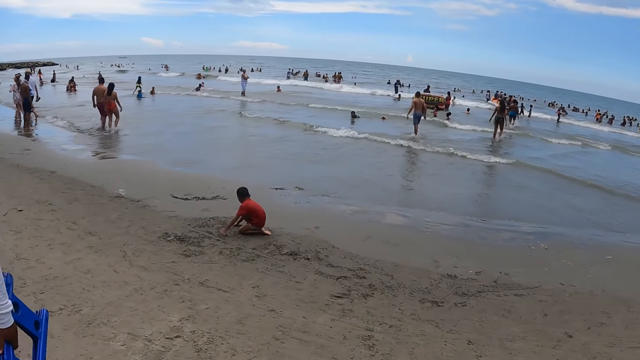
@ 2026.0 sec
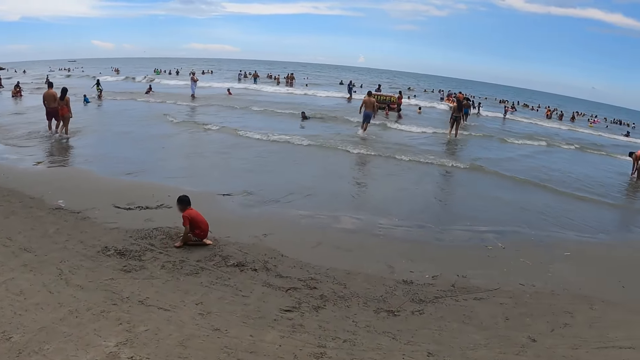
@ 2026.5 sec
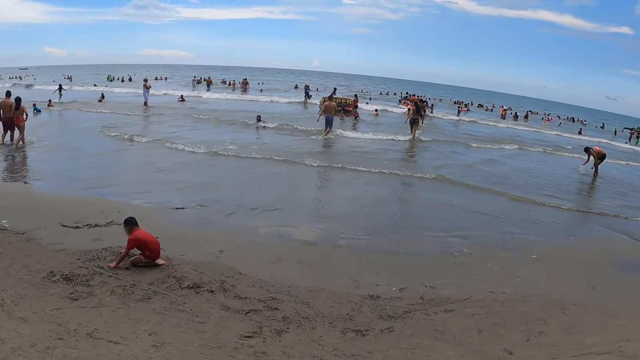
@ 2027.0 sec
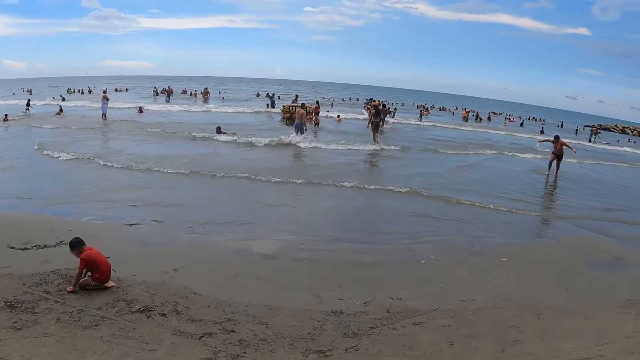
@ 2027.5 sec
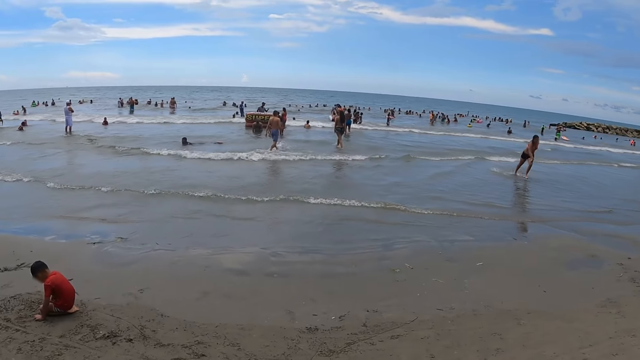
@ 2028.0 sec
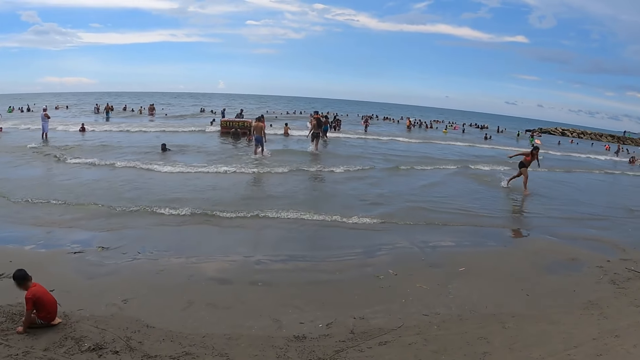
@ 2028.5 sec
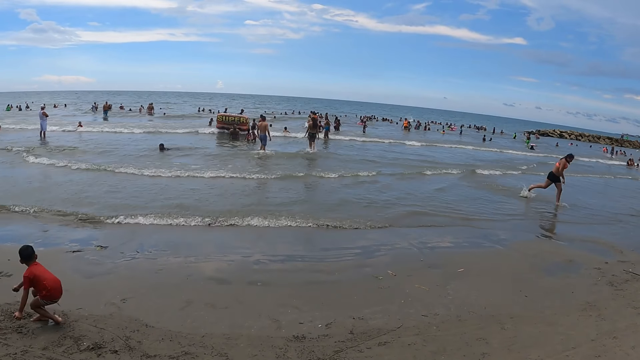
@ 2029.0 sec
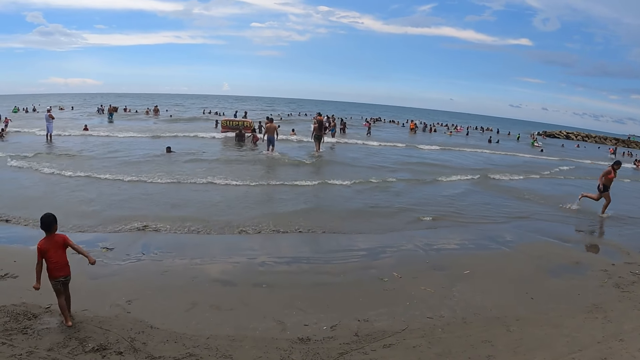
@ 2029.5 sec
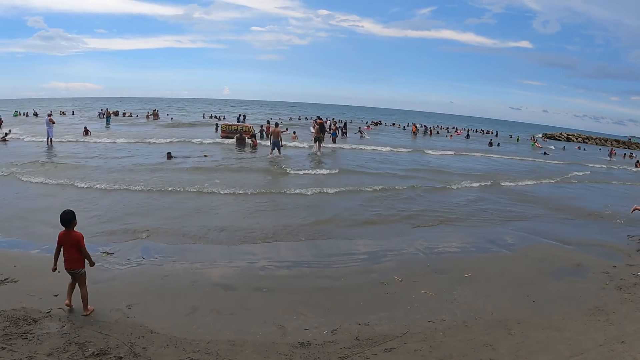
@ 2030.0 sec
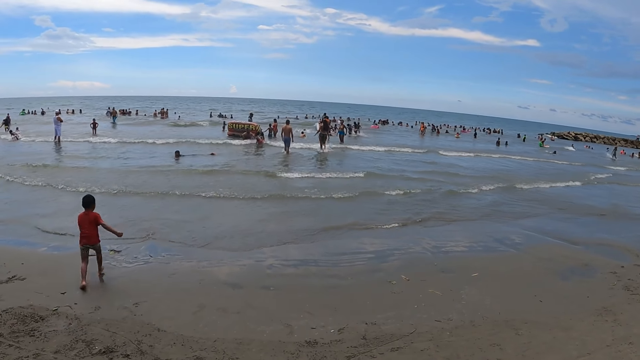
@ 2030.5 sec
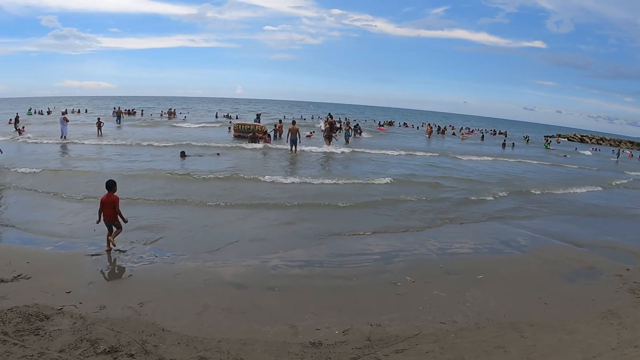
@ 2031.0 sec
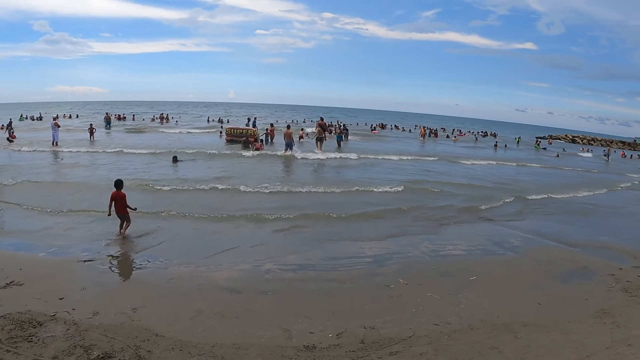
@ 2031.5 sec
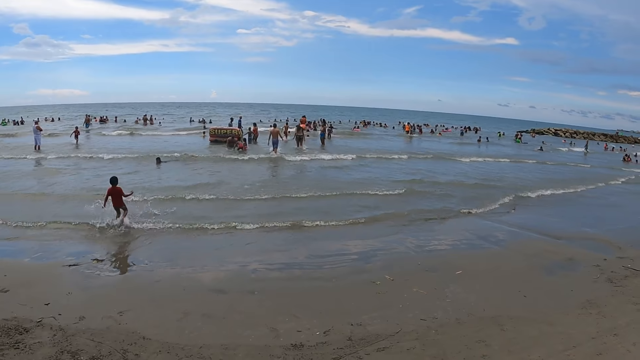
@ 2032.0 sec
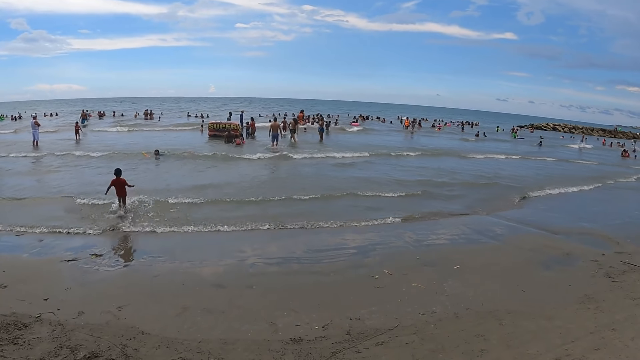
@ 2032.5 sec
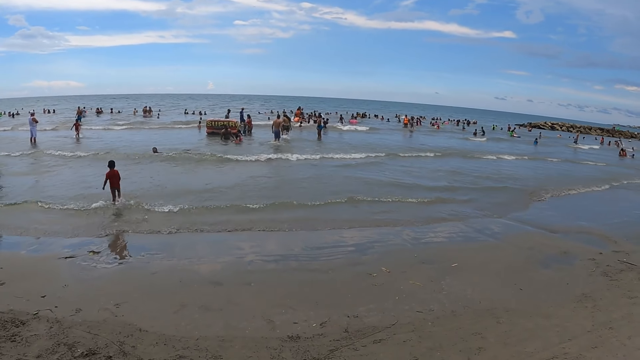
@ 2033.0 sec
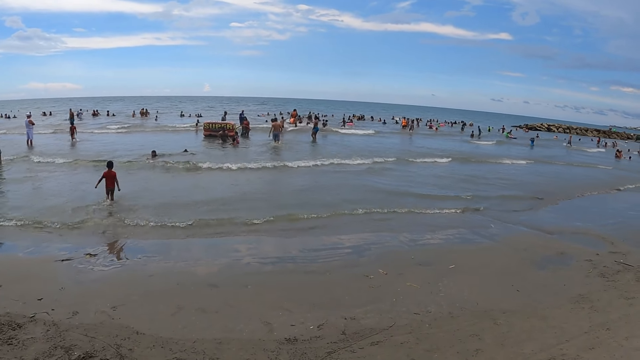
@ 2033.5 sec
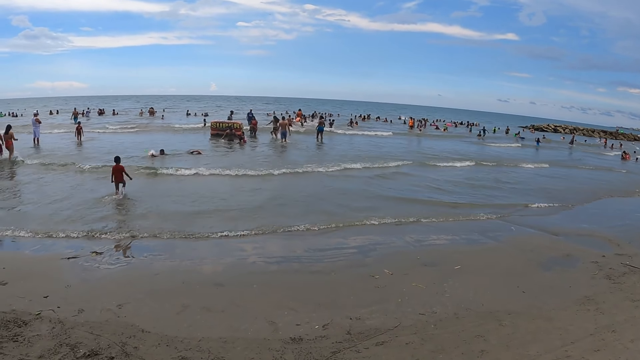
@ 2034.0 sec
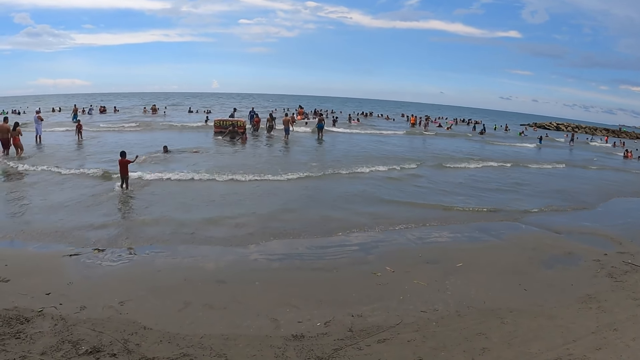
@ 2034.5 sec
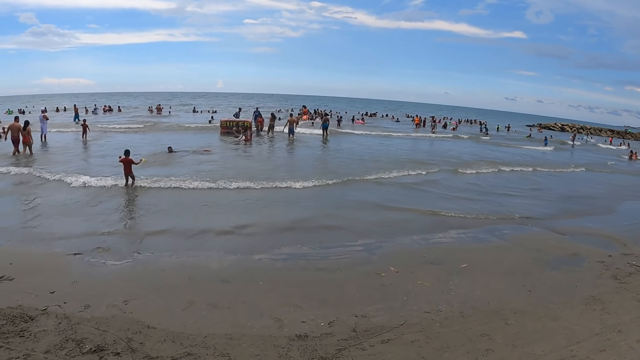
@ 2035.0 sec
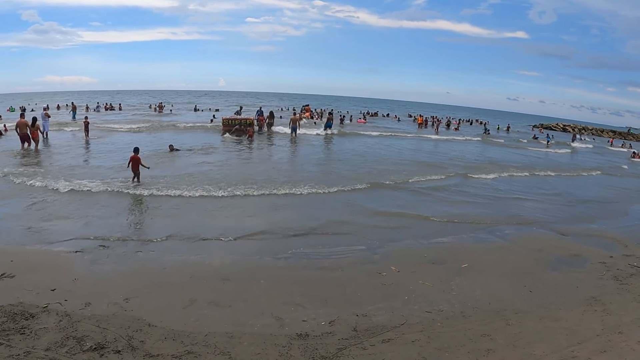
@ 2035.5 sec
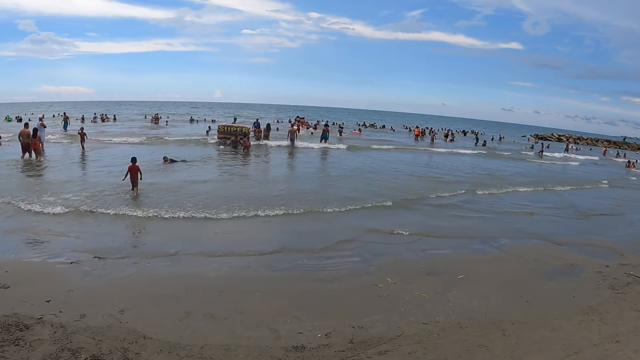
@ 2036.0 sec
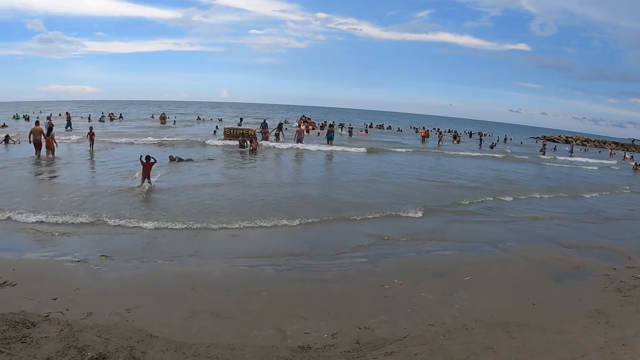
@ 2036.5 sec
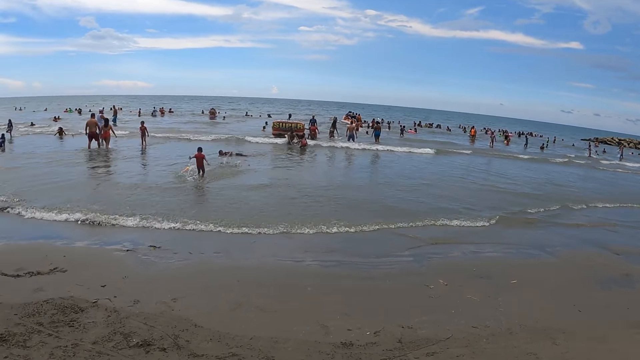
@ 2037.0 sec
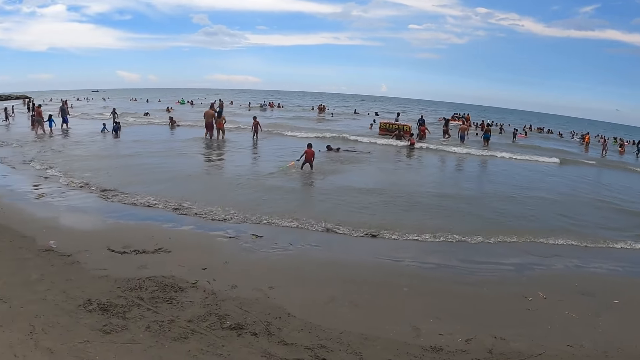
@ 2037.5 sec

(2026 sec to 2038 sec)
The camera wearer looks around.

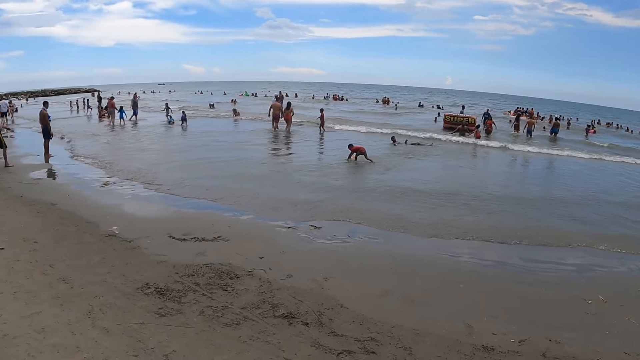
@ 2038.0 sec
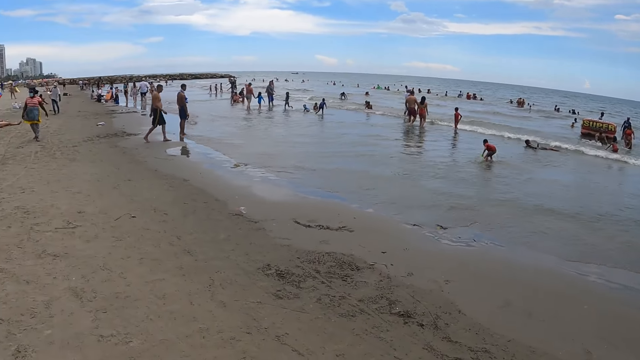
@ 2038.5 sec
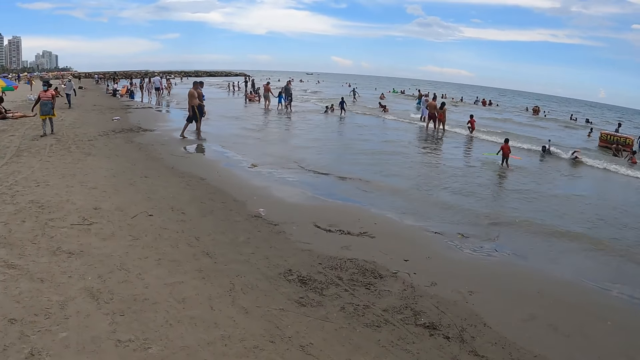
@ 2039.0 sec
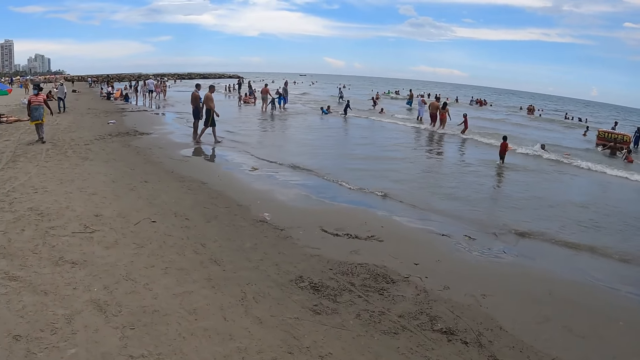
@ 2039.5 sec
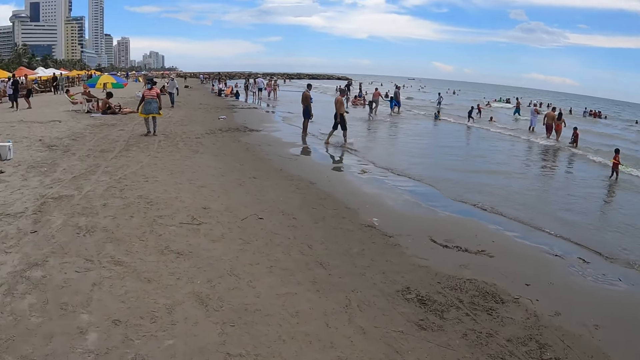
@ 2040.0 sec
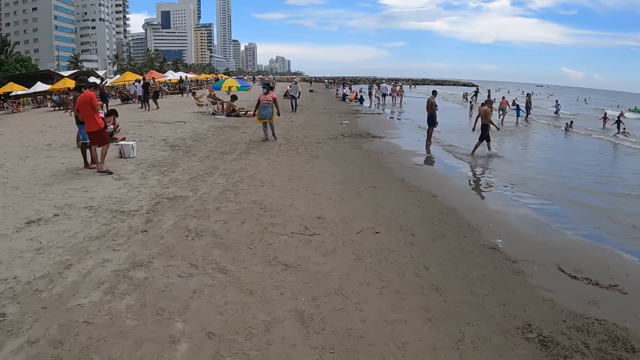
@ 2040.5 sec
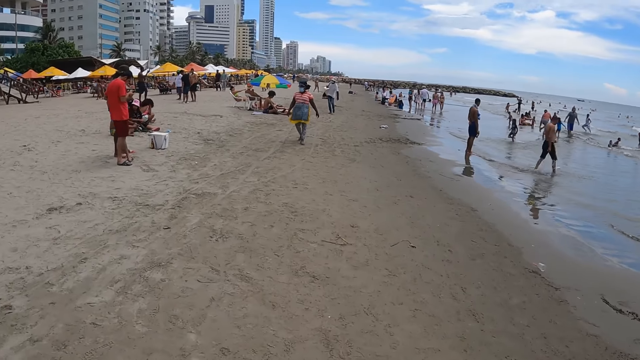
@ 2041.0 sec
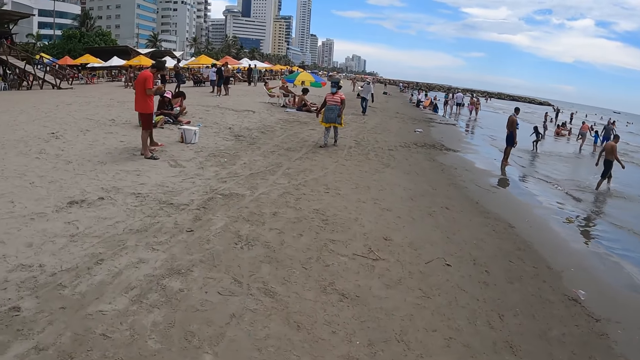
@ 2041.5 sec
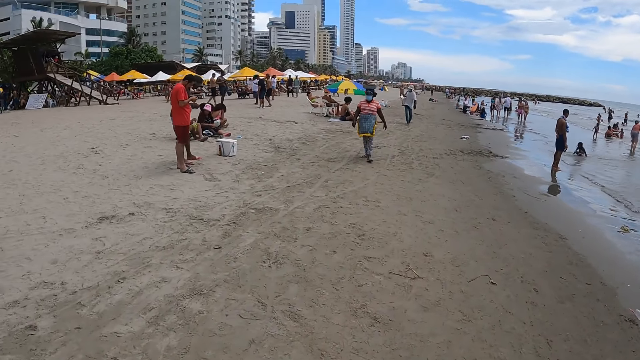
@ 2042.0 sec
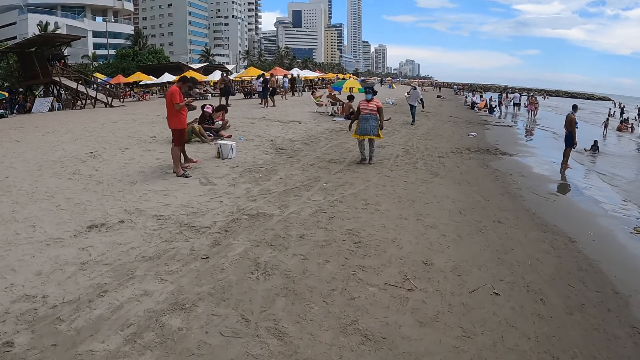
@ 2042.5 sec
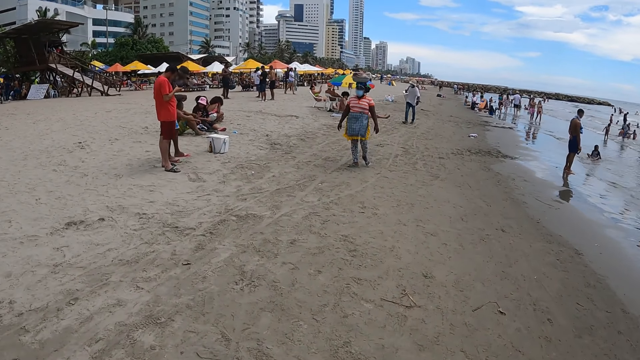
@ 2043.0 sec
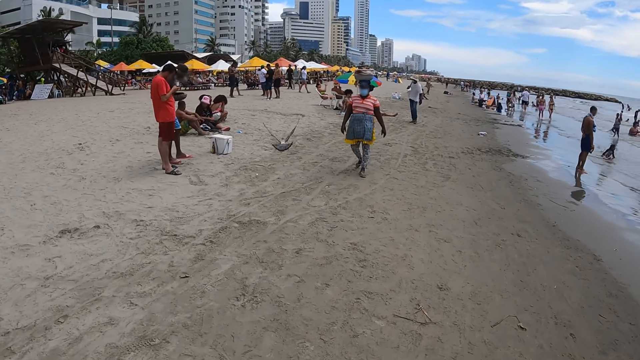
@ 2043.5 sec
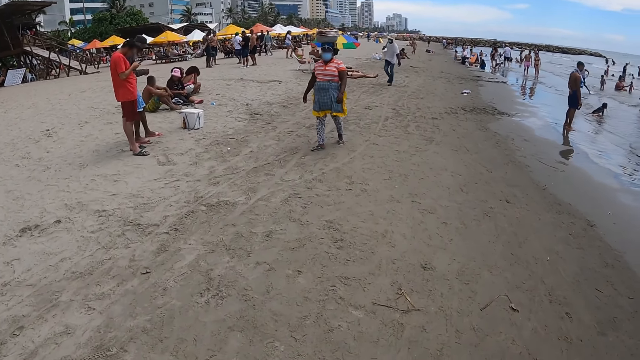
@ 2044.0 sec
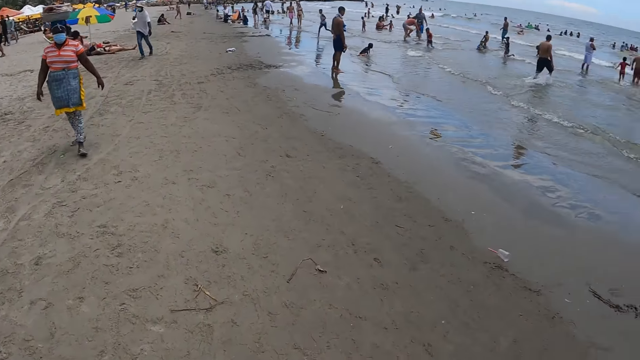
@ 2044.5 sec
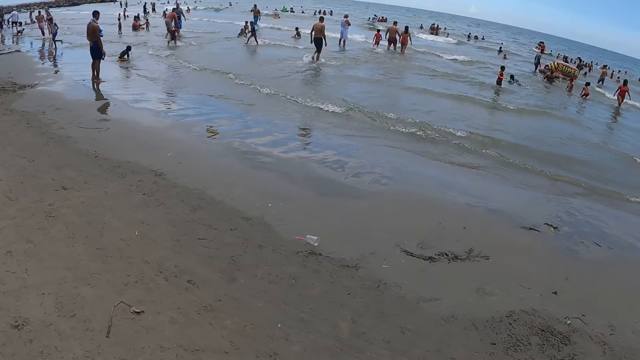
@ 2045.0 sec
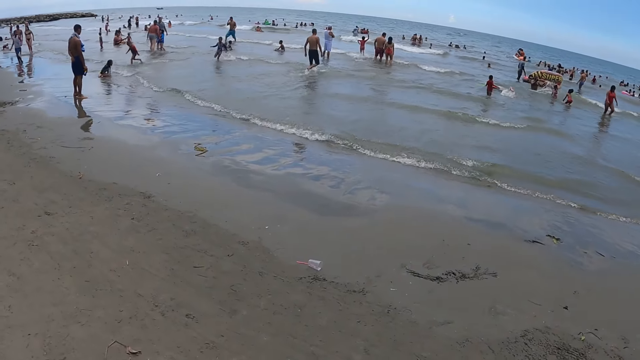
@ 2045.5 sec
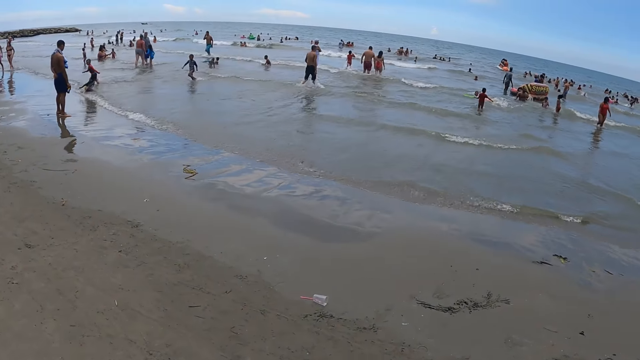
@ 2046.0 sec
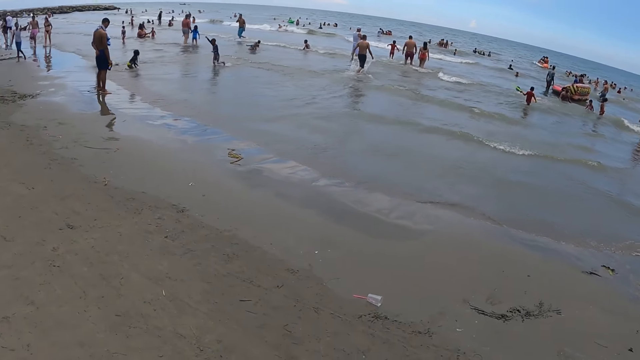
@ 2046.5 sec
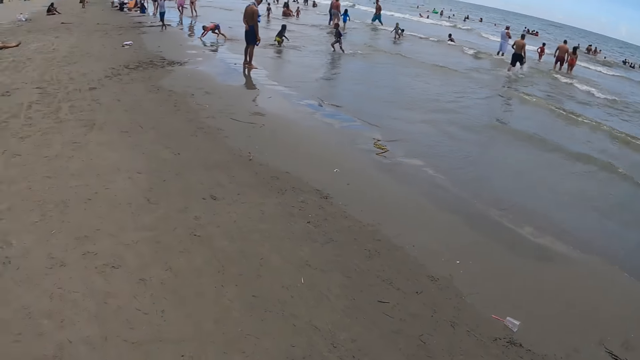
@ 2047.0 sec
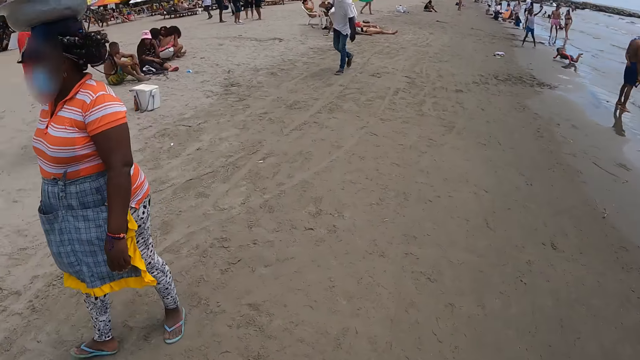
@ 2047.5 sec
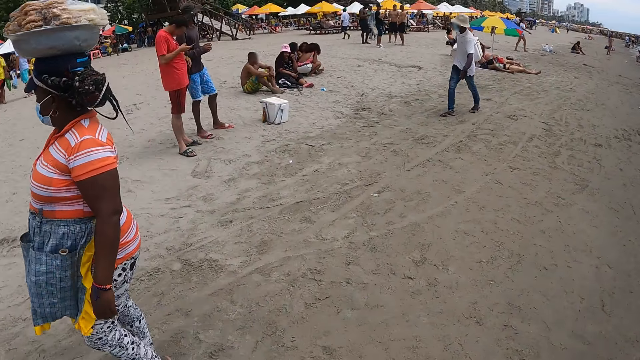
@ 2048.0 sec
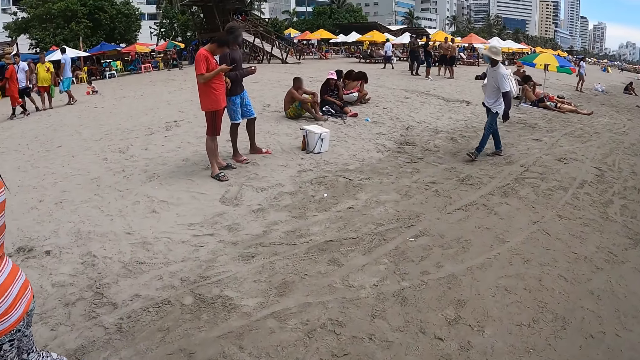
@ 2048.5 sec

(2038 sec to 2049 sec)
The camera wearer looks around. They walk.
